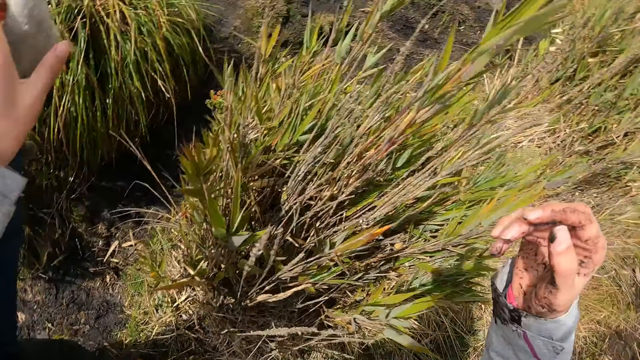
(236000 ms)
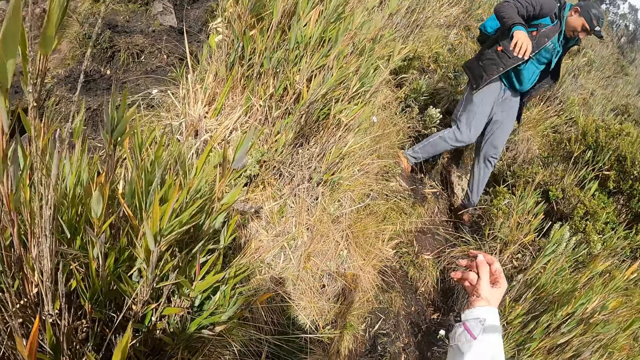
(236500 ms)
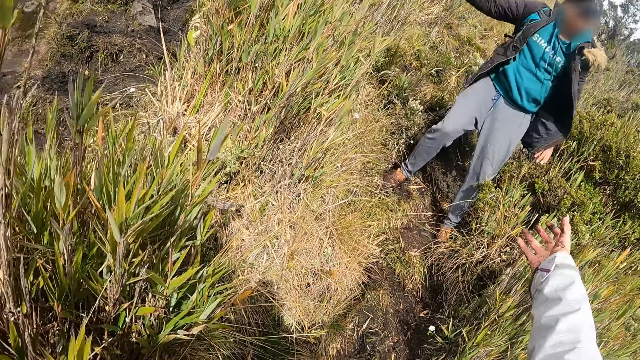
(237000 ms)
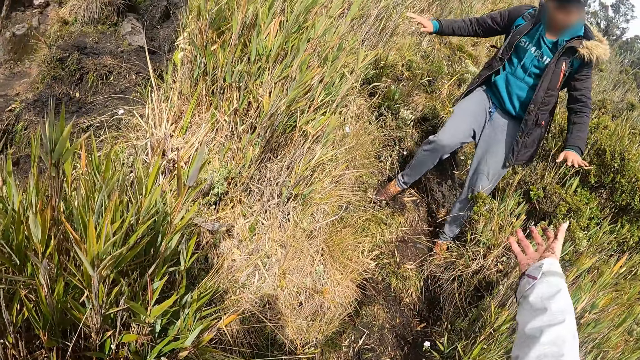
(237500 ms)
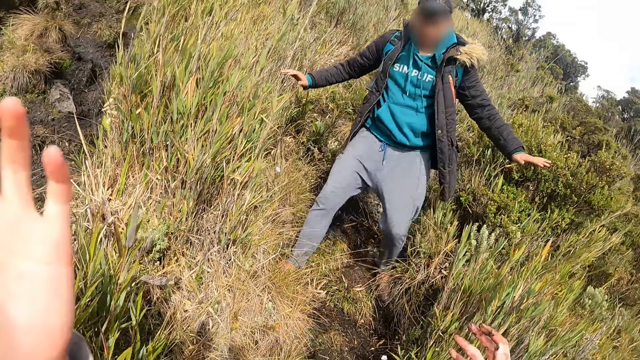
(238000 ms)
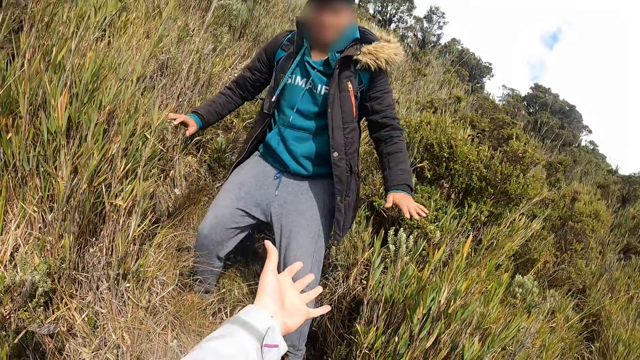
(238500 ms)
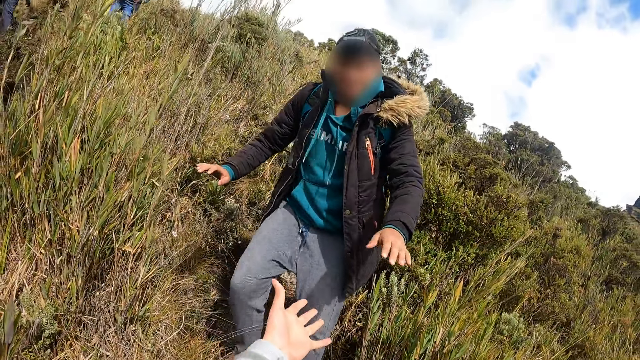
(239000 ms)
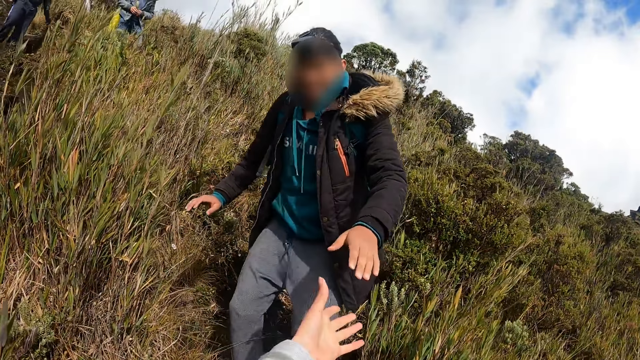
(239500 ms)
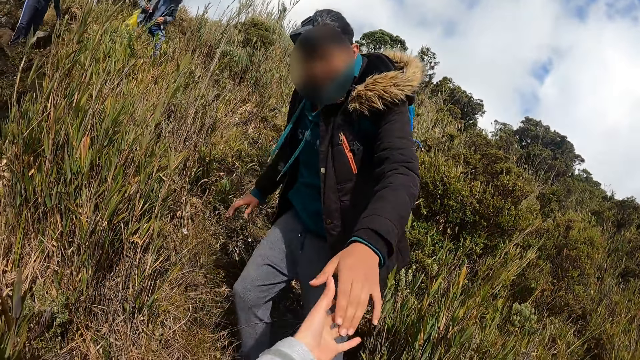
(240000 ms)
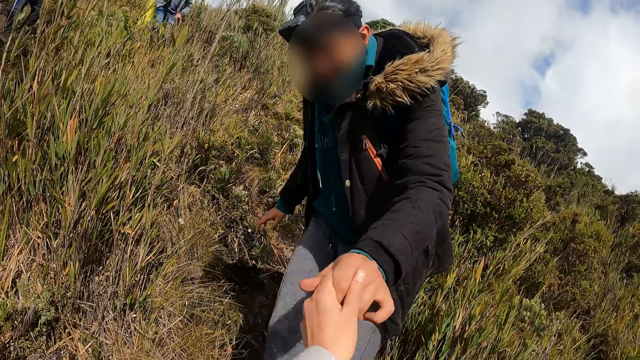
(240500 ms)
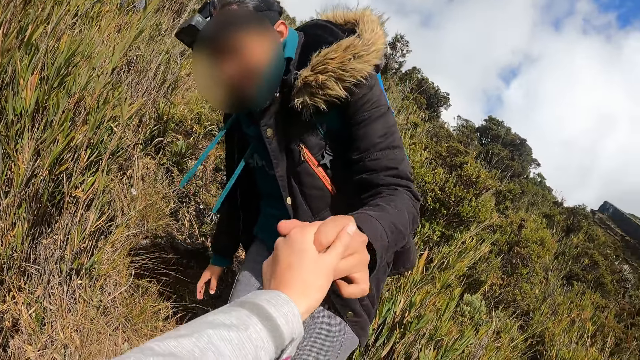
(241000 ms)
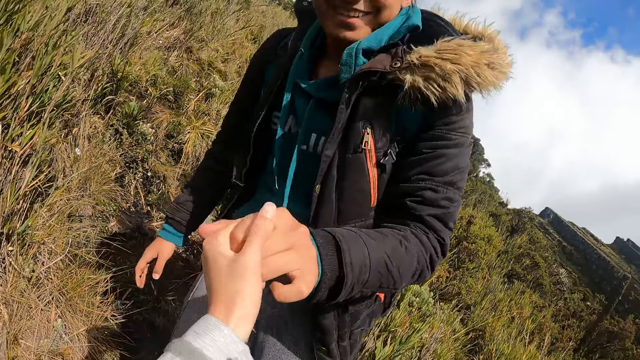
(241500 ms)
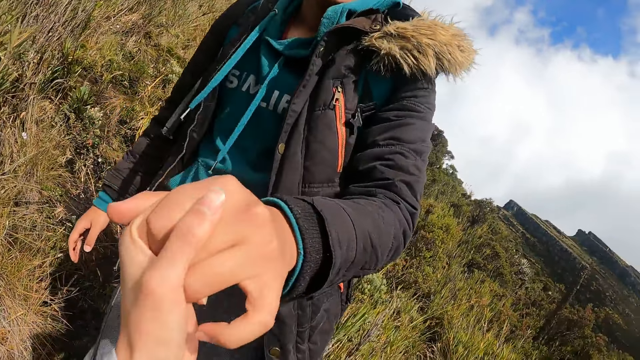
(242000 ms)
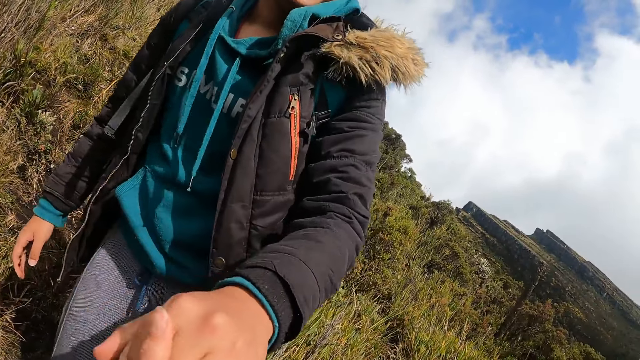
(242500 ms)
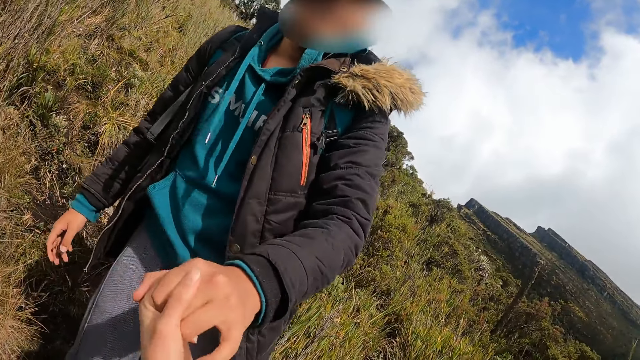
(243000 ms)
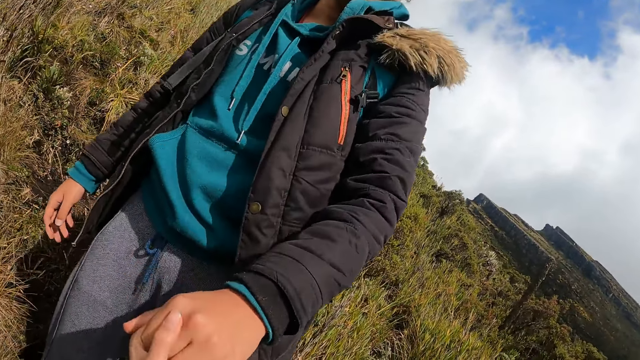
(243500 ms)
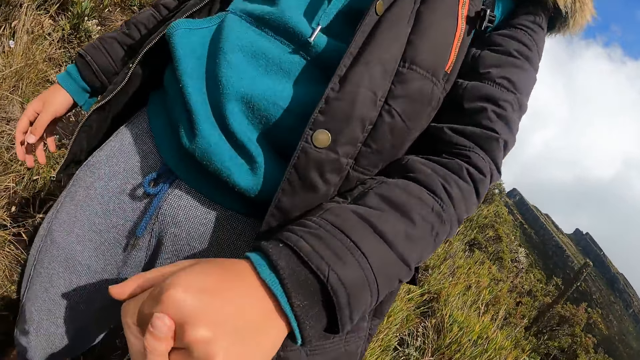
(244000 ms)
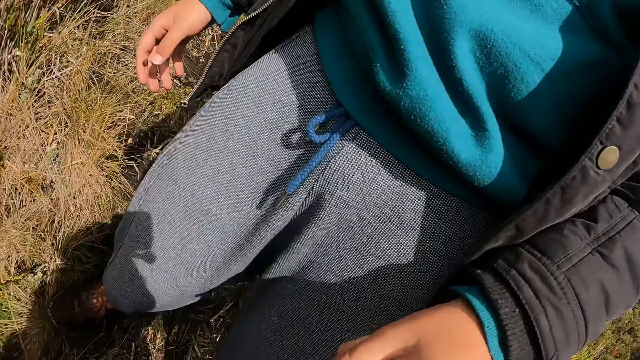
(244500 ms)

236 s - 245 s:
The camera wearer stretches her hand to a man. She shakes the man's left hand with her left hand.

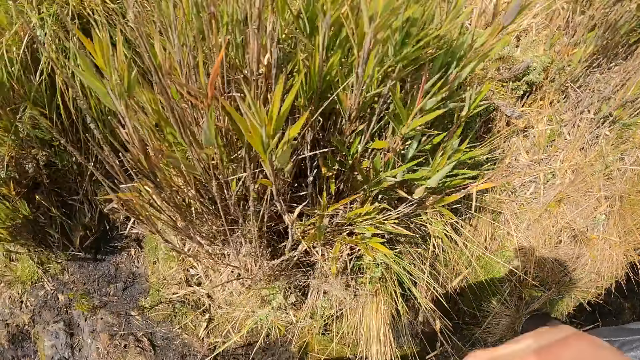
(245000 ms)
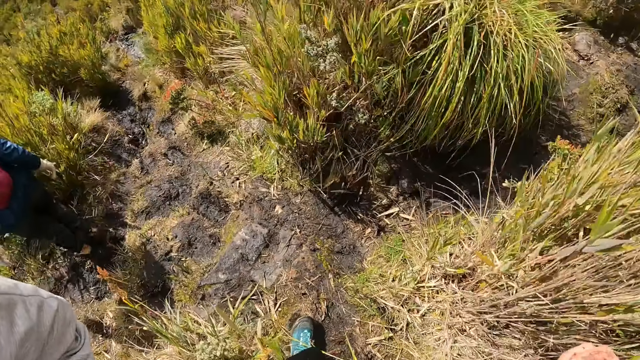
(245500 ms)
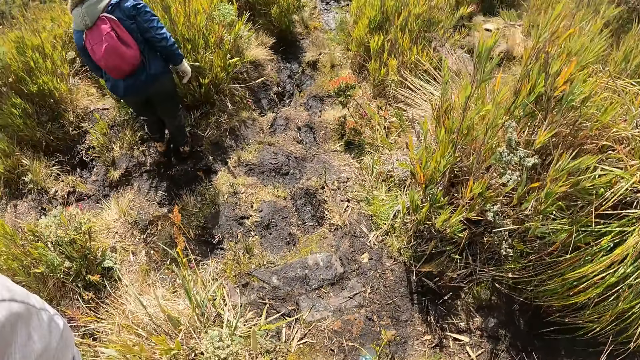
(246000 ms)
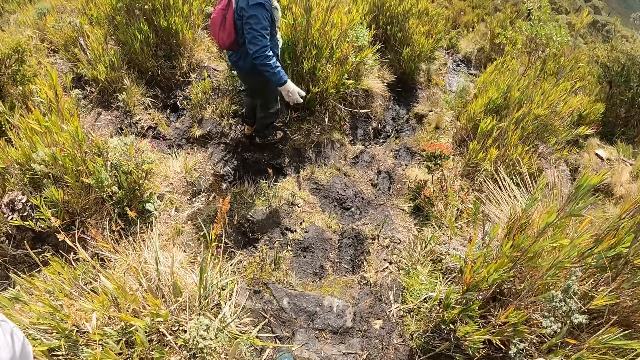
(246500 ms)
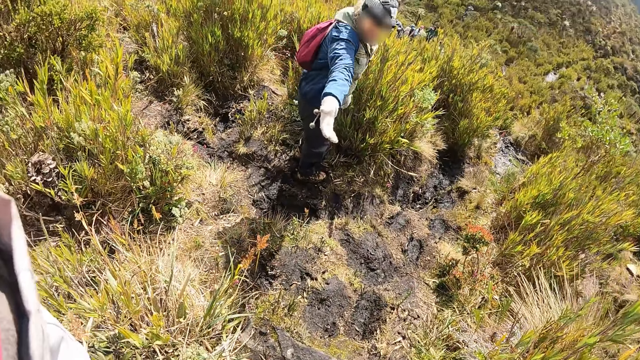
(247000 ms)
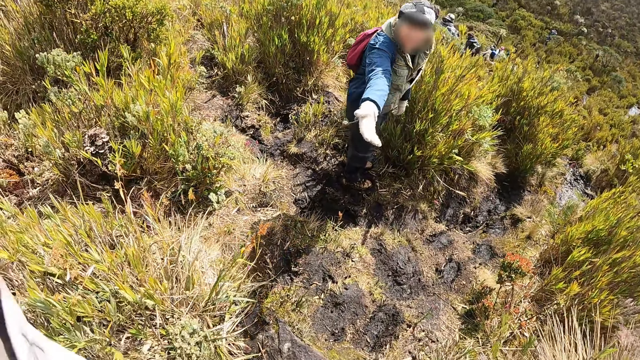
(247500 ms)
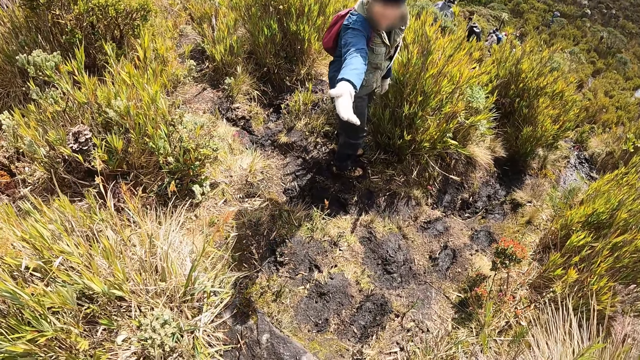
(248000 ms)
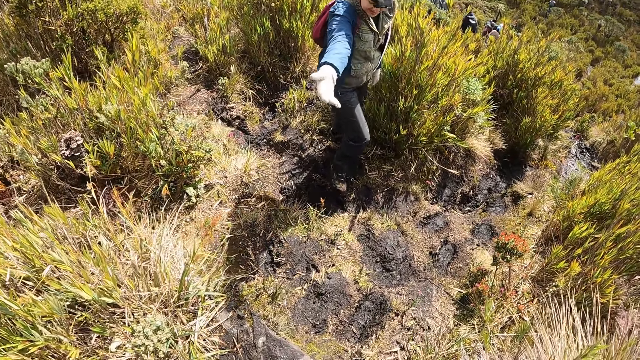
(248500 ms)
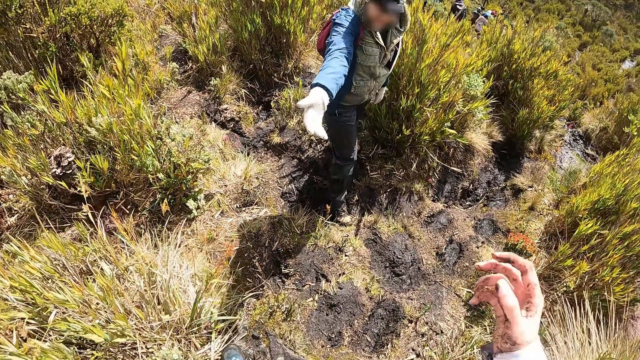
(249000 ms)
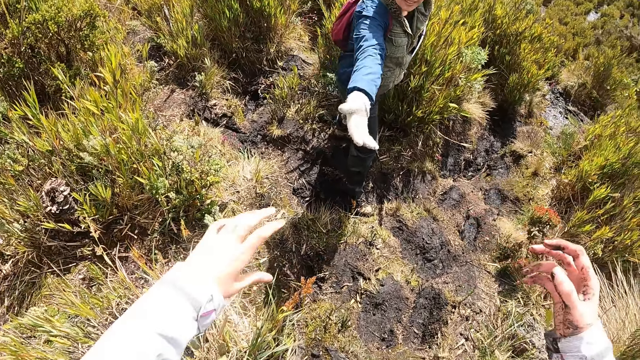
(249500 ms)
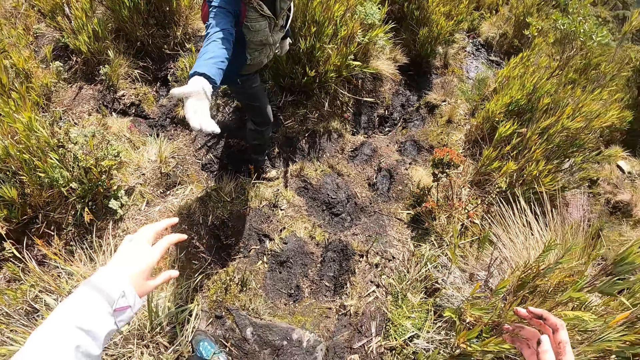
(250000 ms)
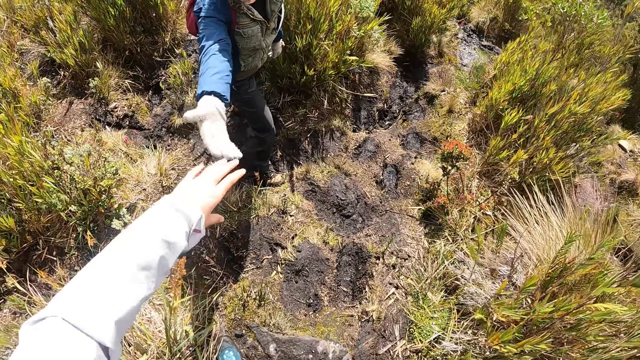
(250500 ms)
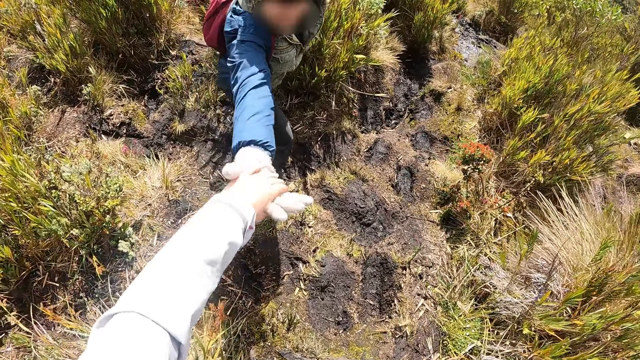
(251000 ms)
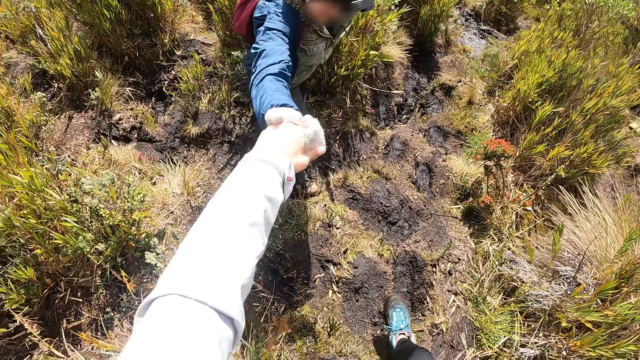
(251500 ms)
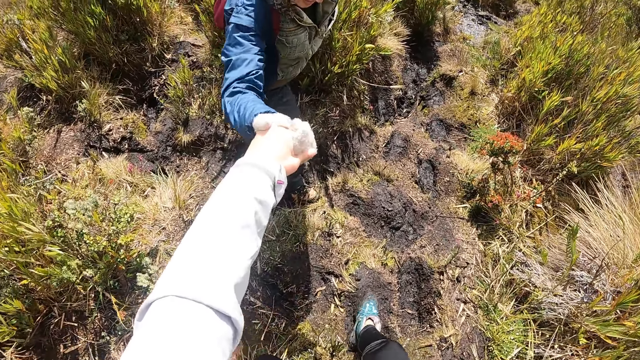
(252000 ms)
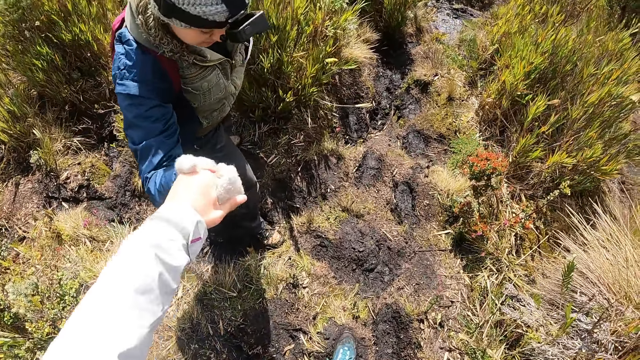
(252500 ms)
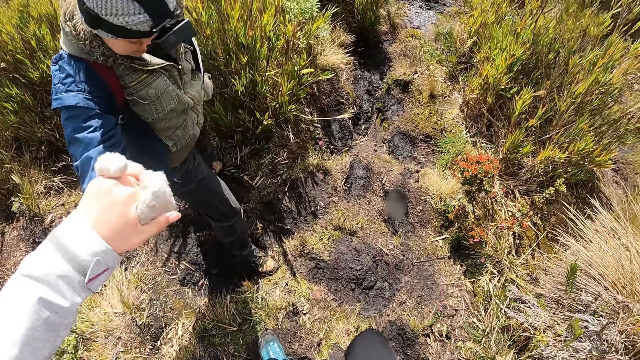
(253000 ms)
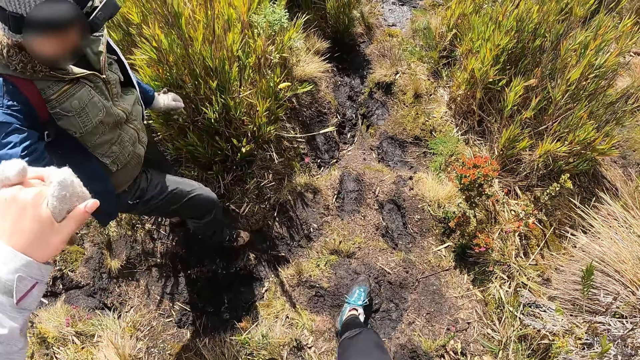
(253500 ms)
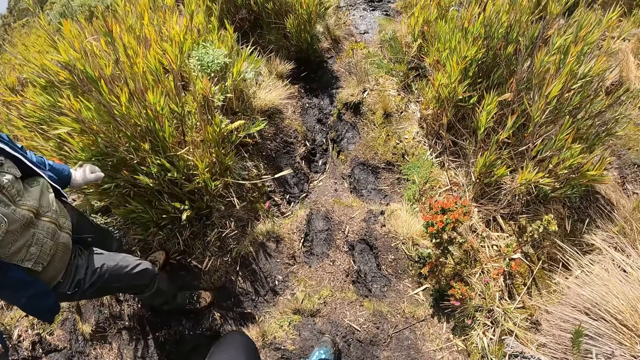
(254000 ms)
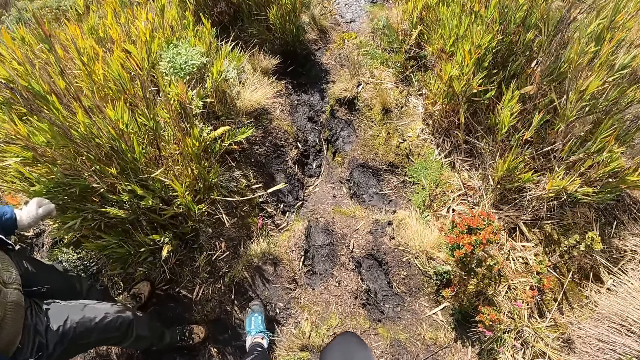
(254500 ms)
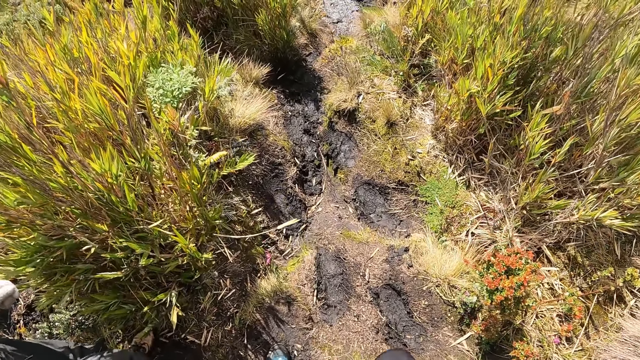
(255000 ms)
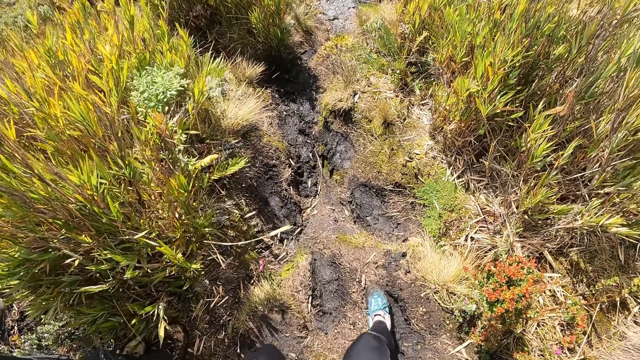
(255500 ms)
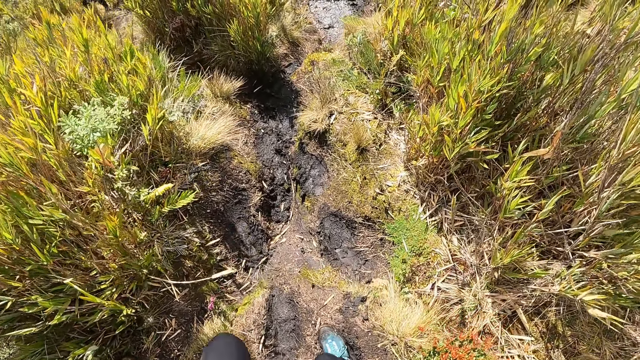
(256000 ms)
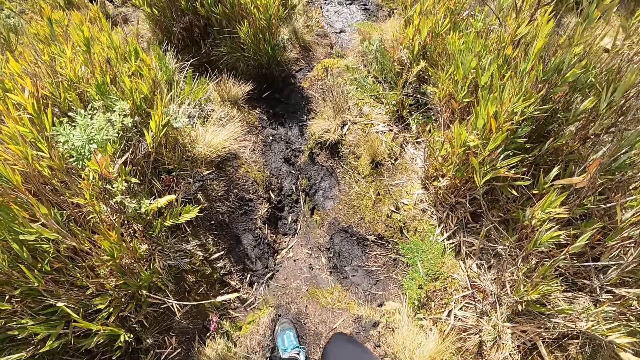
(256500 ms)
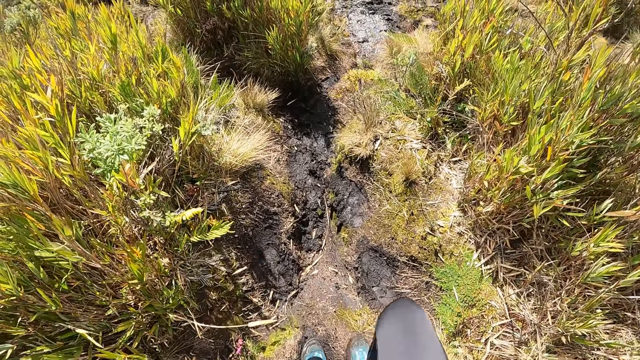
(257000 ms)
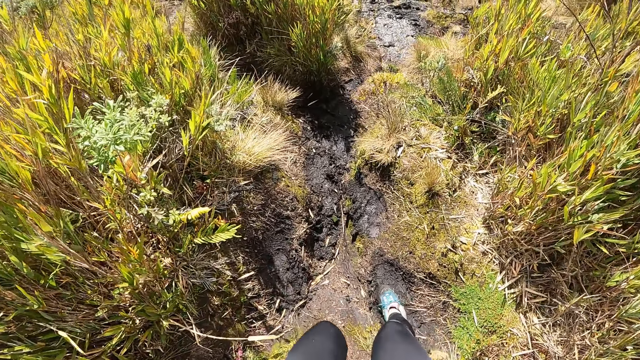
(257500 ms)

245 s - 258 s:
The camera wearer walks along the pathway. She holds a man's left hand with her left hand.
